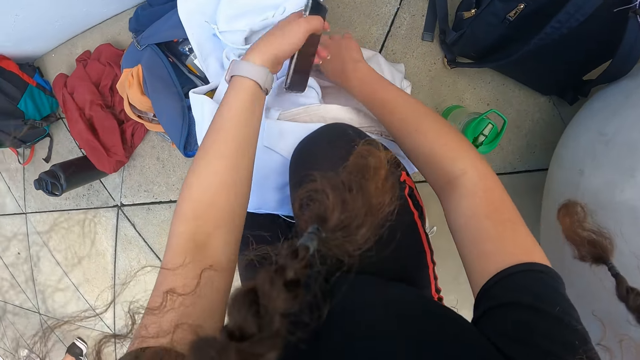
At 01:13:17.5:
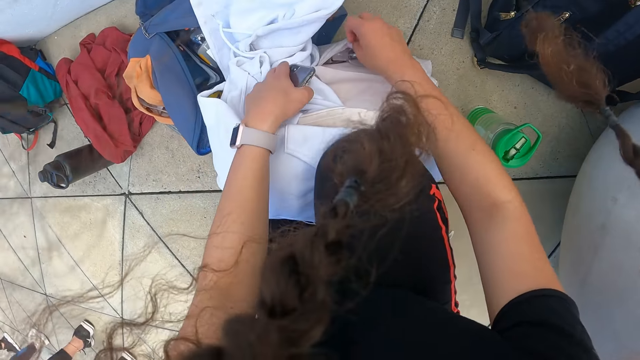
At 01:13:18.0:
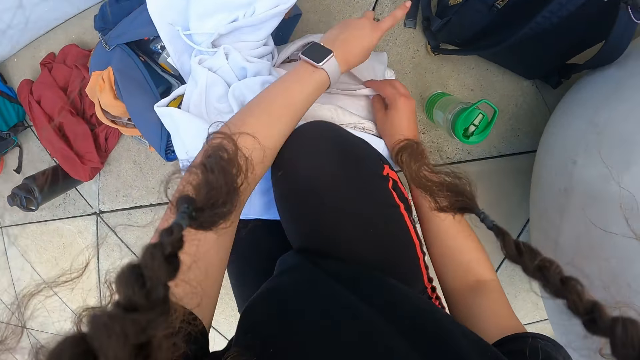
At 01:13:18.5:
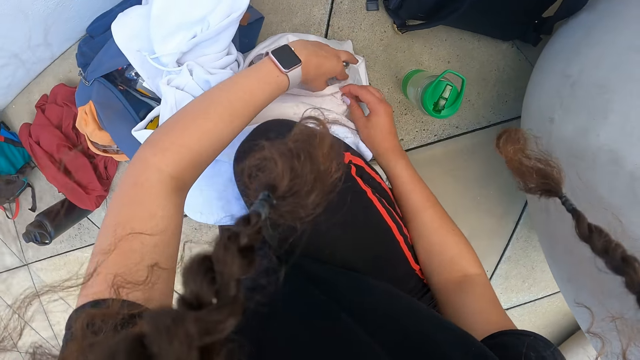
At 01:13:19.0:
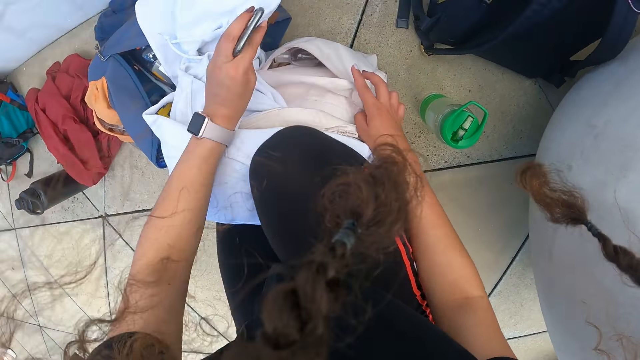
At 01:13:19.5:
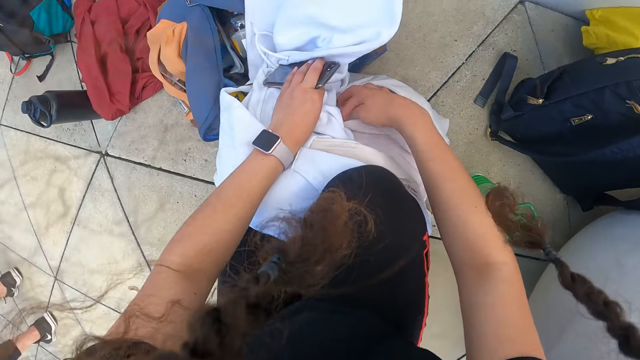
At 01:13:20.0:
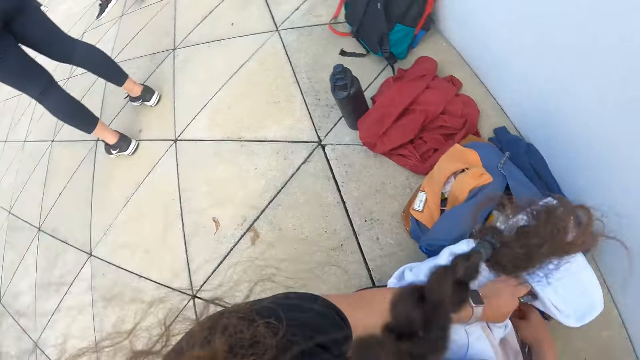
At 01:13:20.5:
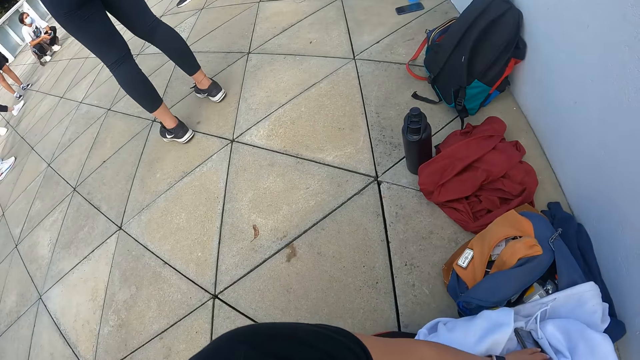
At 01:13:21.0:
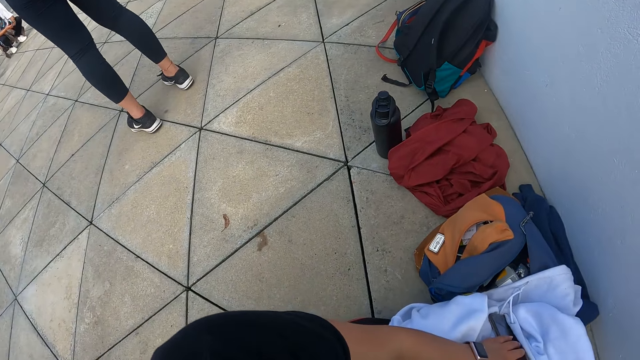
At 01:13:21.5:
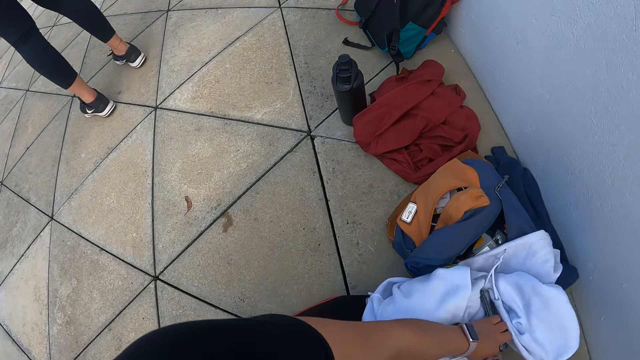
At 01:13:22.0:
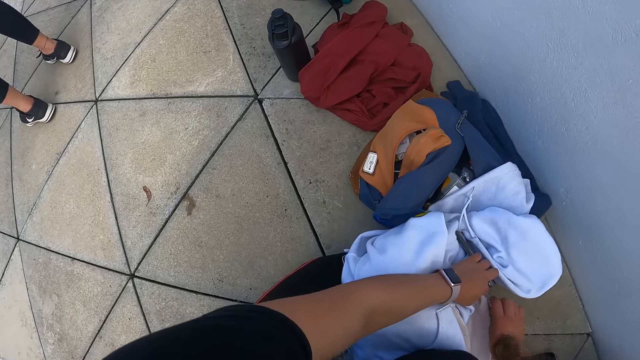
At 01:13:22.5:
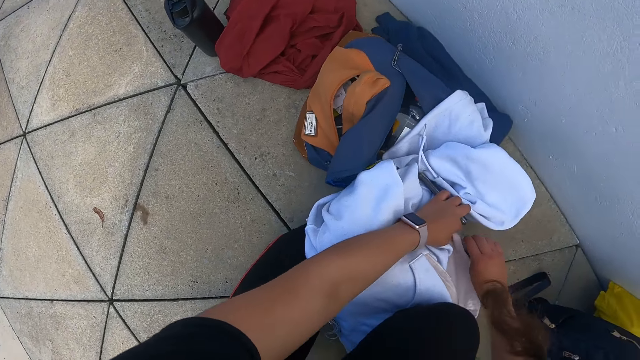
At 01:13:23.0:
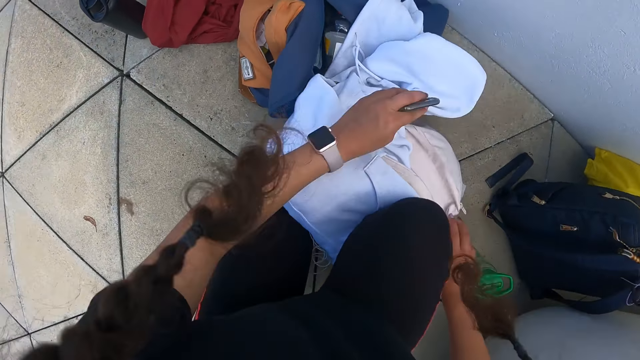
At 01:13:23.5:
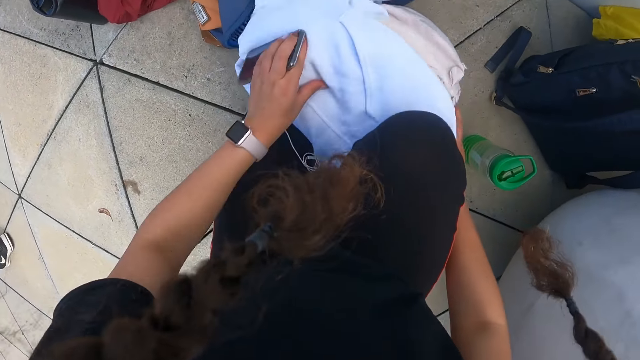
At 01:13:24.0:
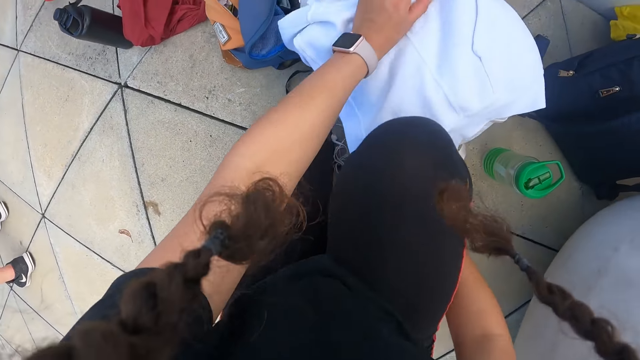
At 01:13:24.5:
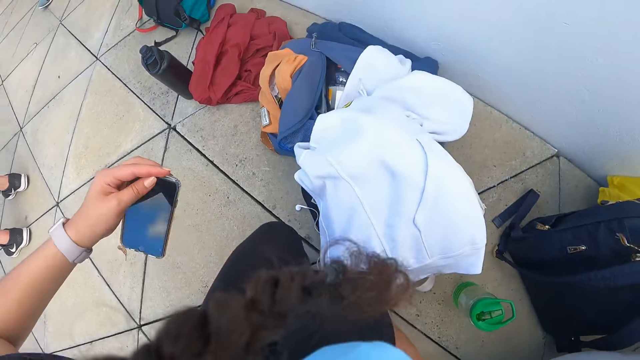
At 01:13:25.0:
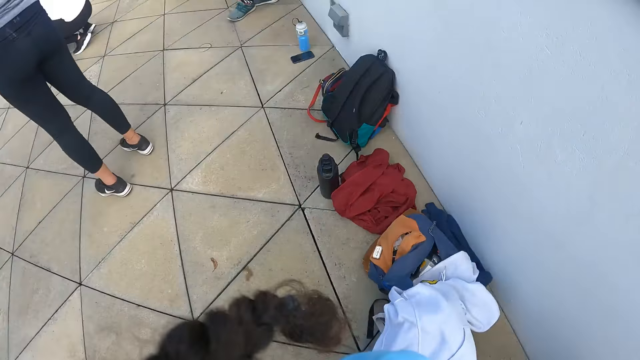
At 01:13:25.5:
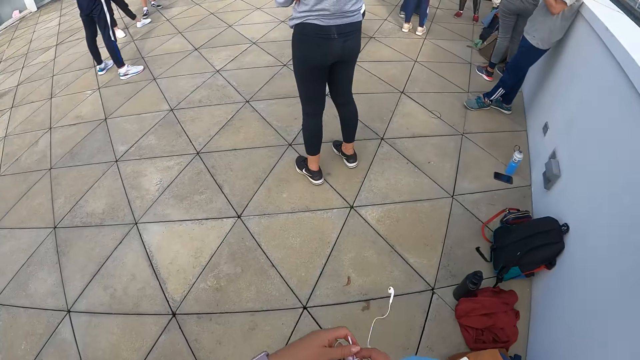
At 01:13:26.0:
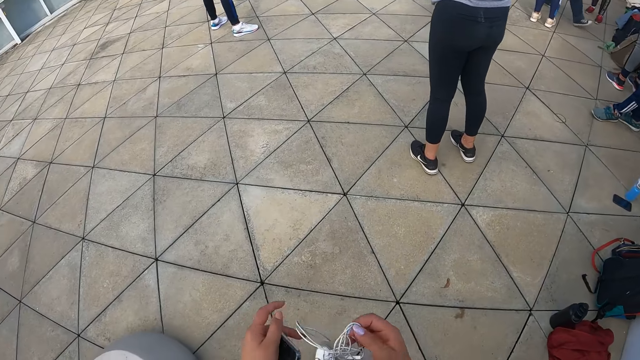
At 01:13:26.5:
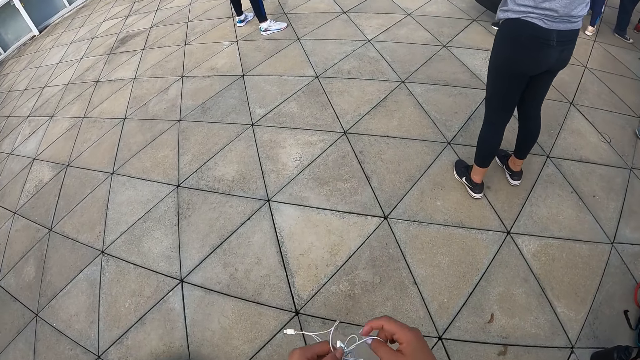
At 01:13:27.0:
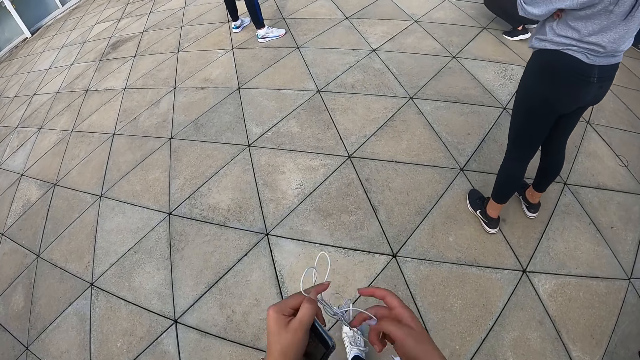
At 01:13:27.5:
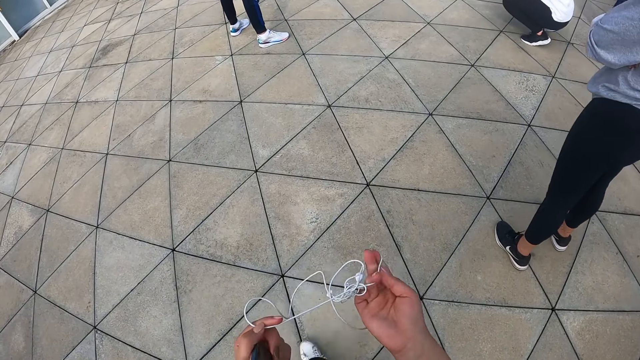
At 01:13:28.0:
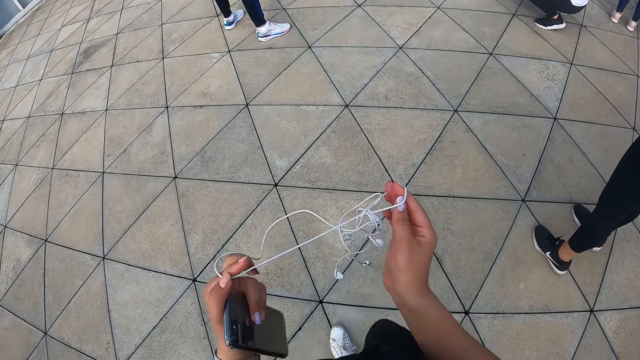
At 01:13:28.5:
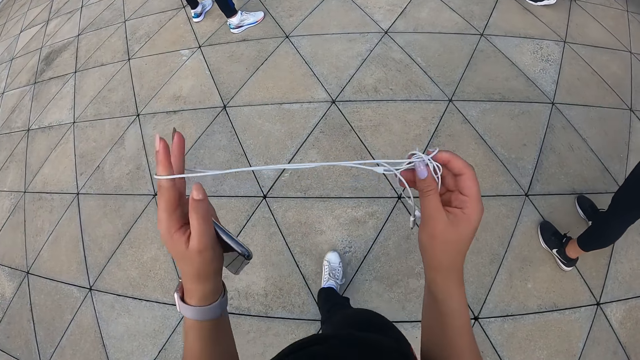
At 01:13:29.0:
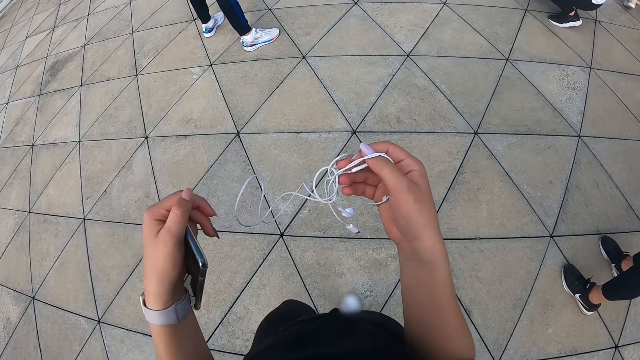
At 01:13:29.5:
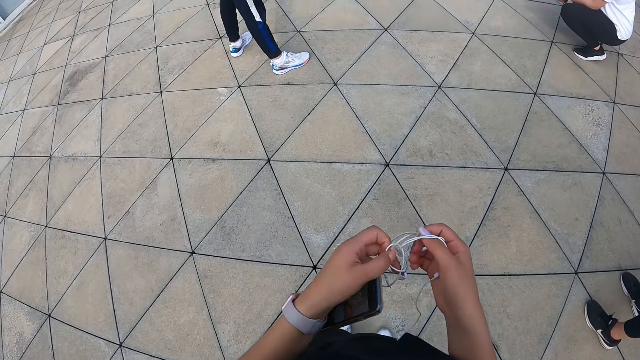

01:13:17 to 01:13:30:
The camera wearer zips the bag. She fastens the zip of the bag with her right hand. She detangles the headphone with her hands.

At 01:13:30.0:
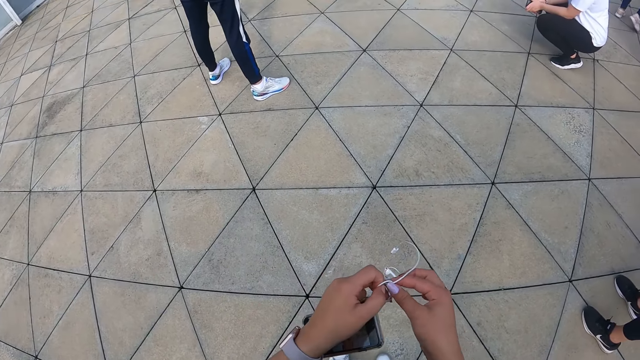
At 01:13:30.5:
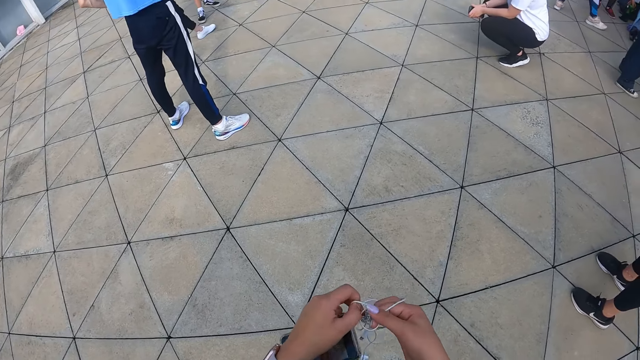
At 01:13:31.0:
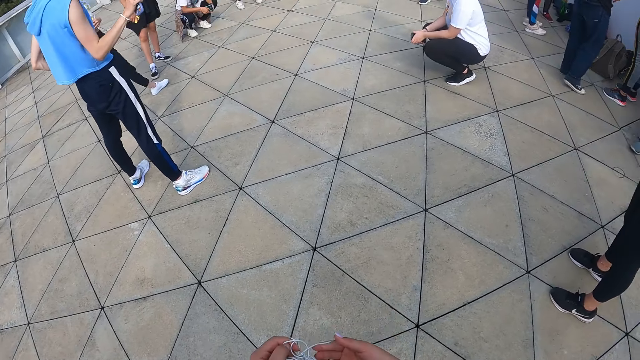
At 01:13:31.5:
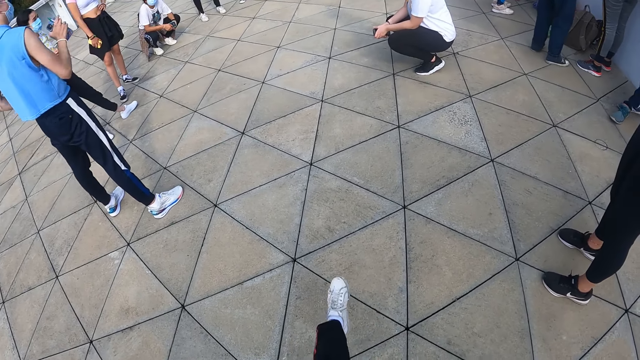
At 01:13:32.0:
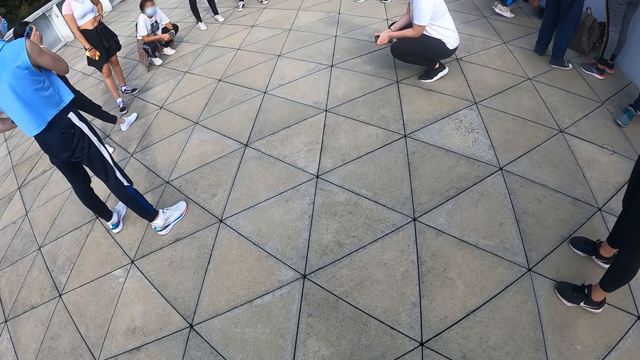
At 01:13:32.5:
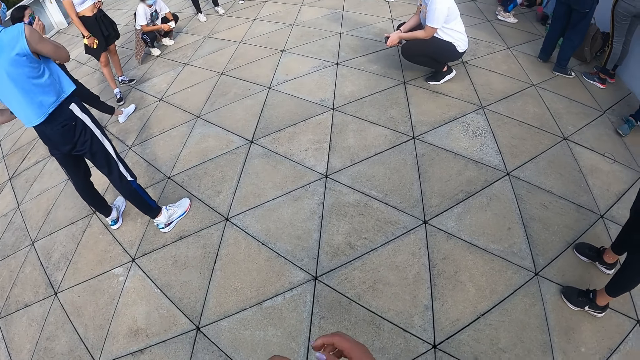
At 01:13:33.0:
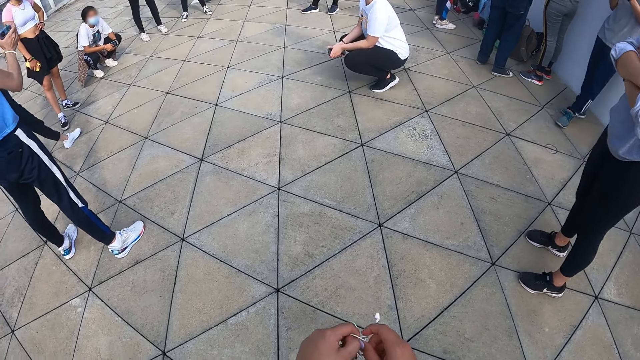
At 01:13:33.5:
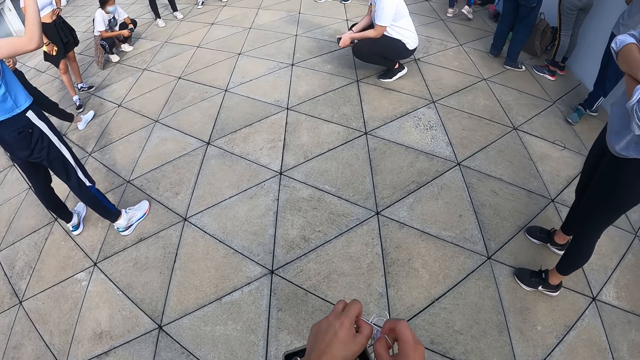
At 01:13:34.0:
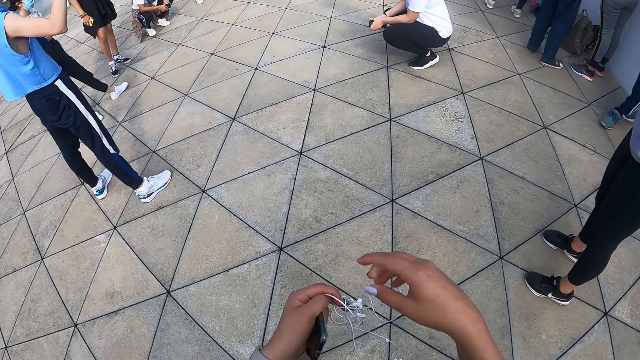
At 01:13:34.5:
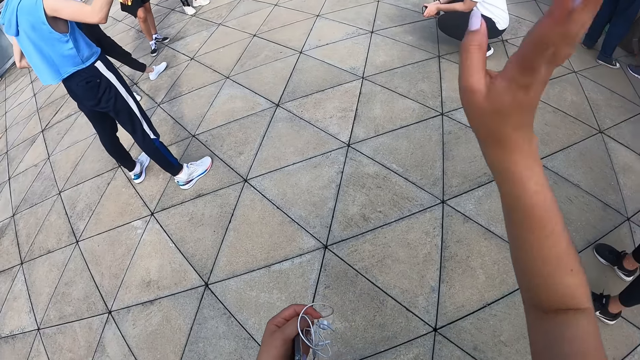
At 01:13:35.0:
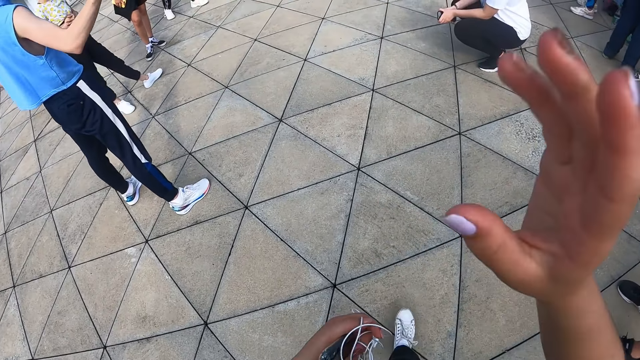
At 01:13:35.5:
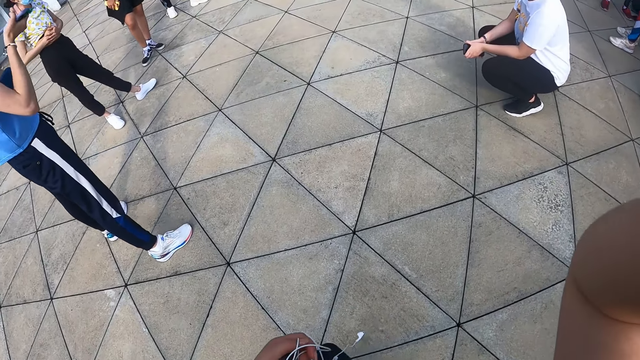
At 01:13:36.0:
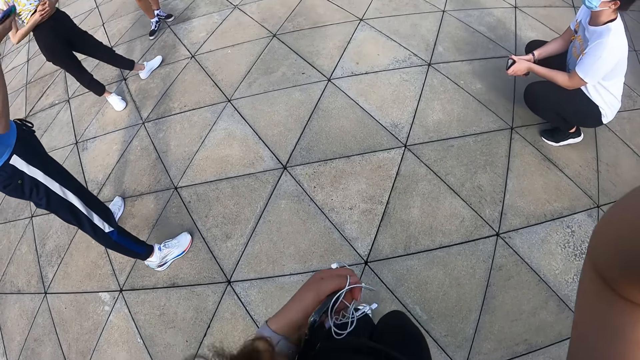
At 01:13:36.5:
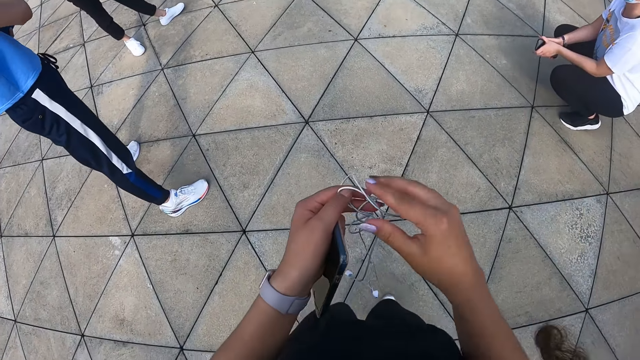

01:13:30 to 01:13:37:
The camera wearer adjusts the camera on her head with her right hand. She detangles the headphone with her hands.
